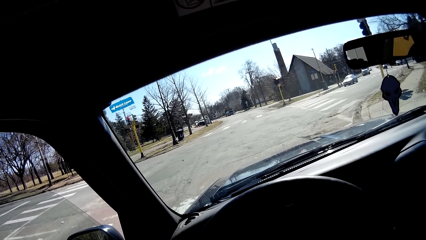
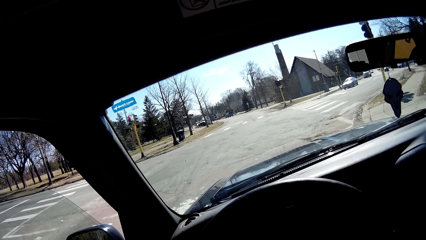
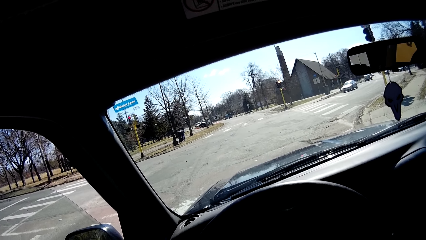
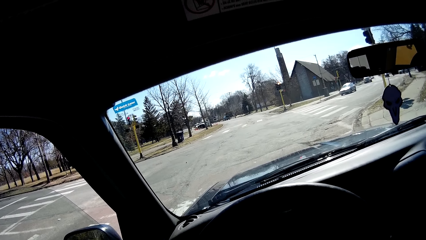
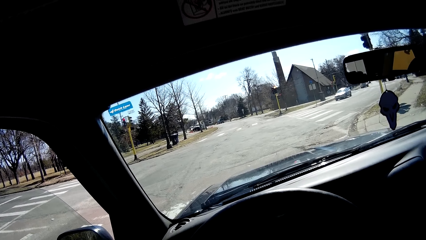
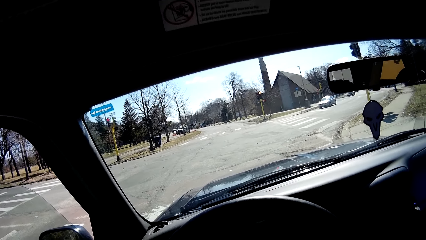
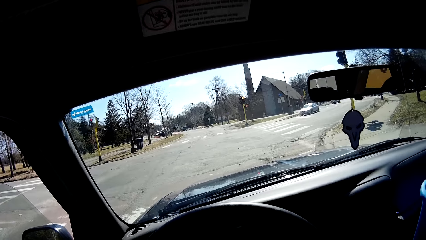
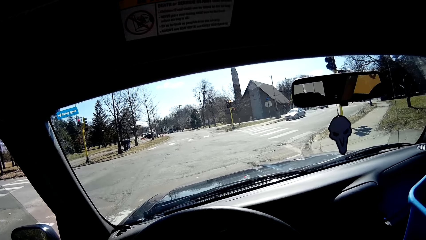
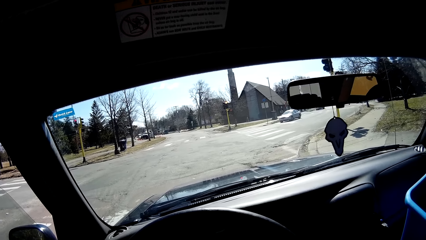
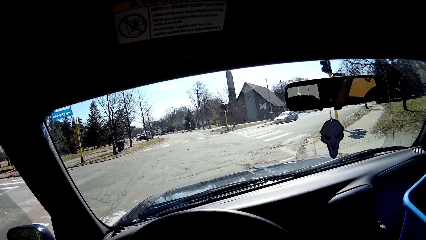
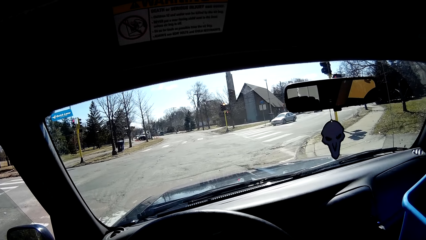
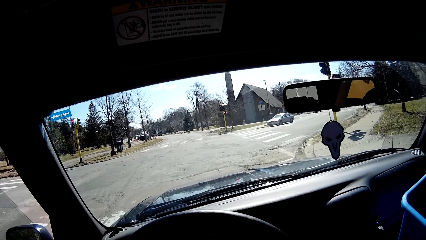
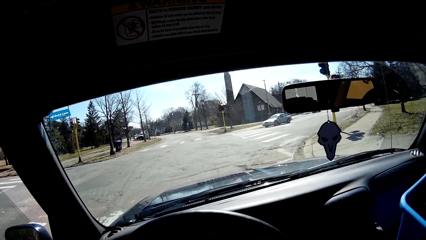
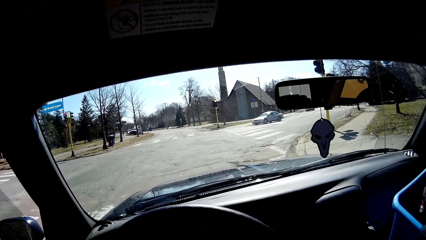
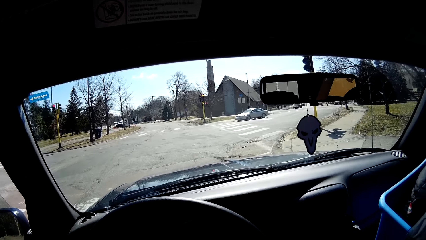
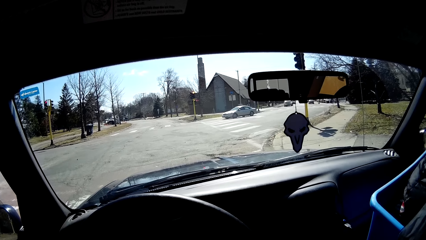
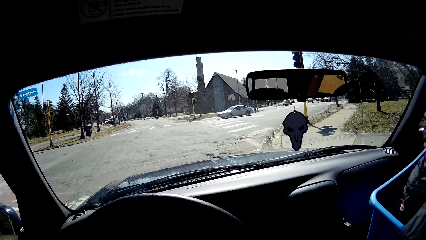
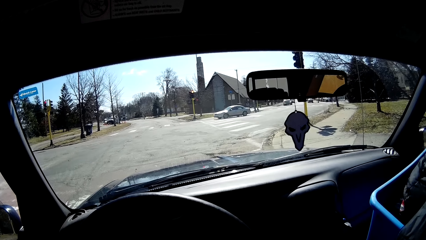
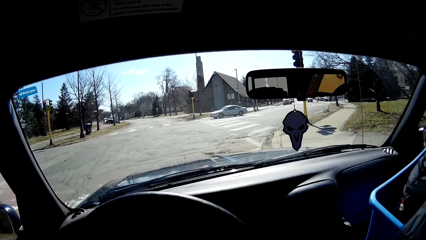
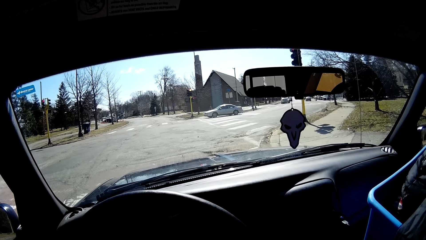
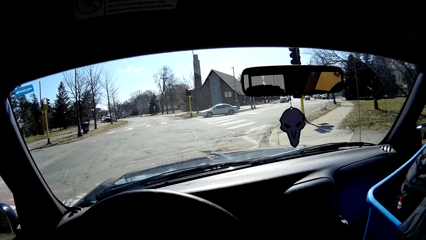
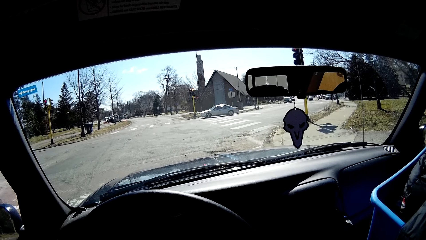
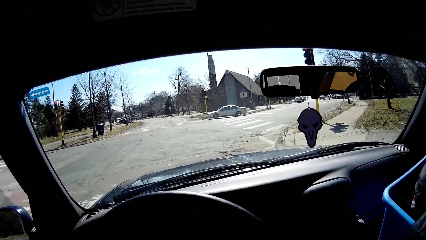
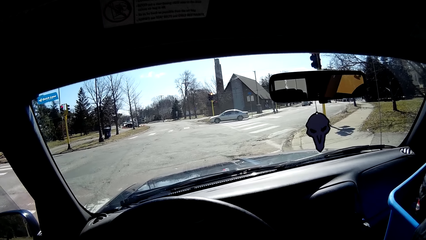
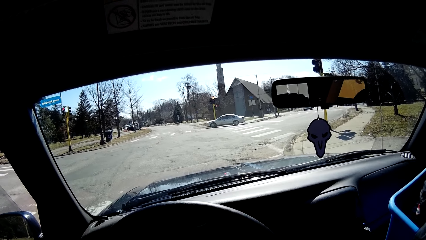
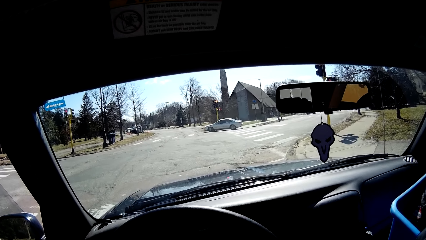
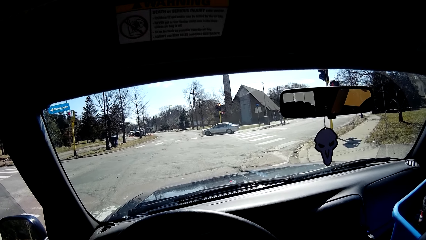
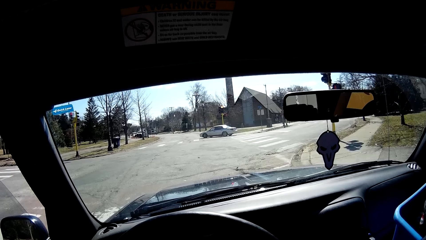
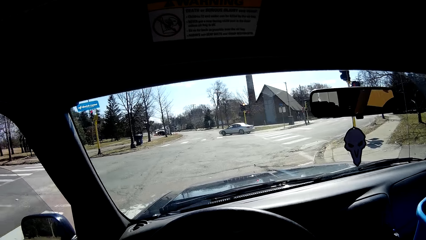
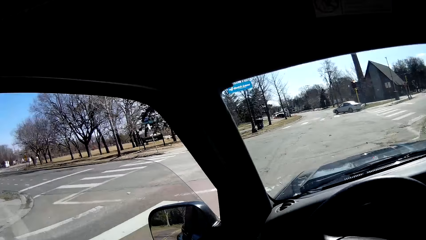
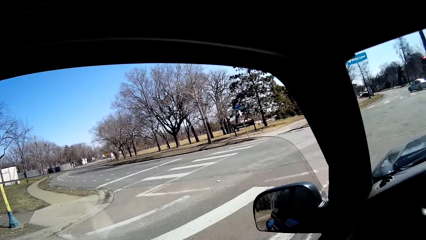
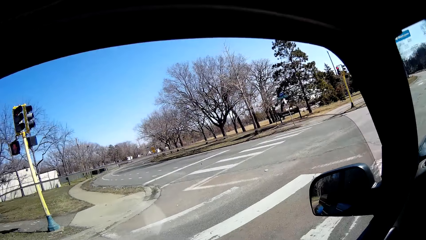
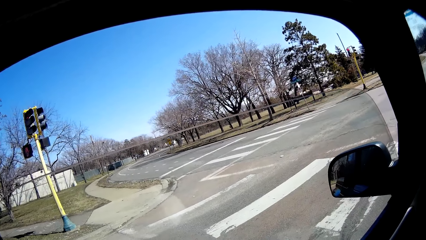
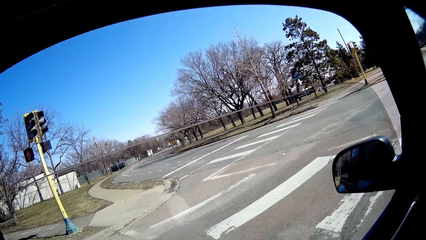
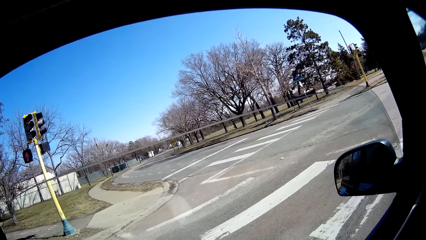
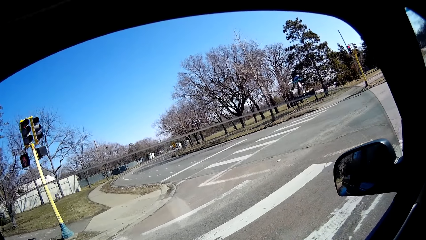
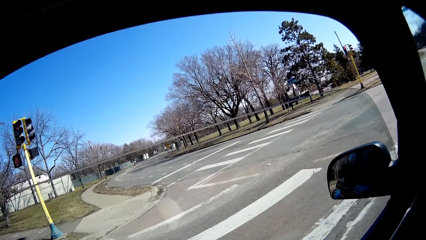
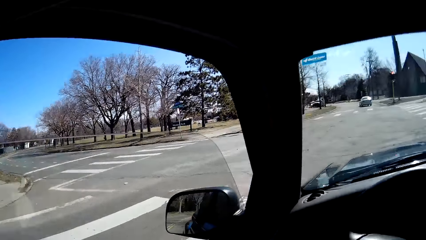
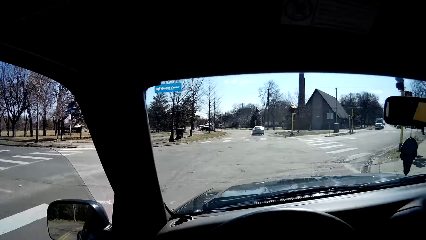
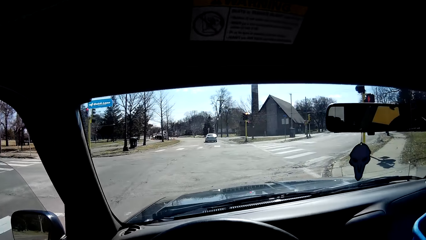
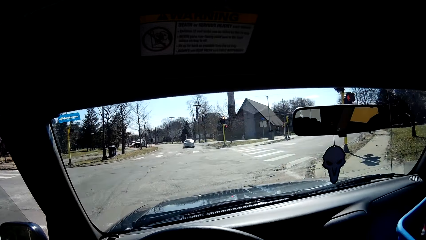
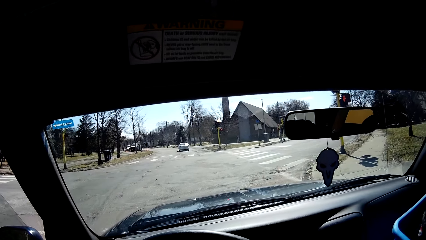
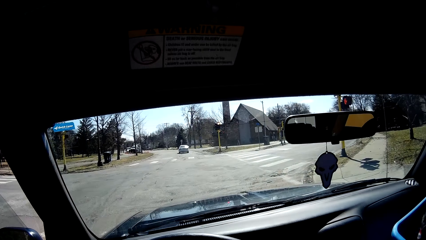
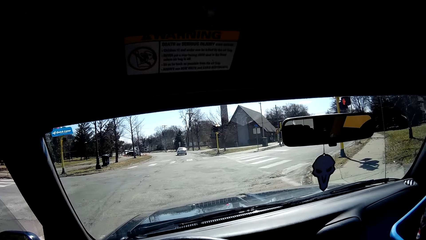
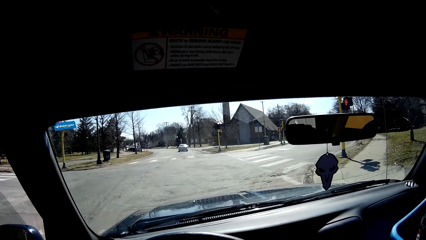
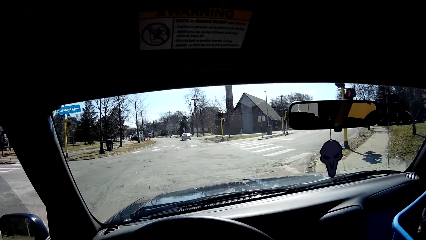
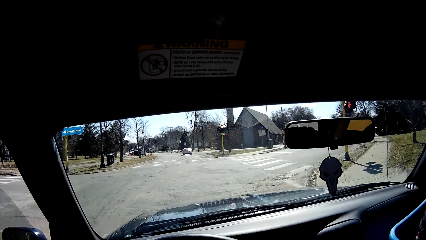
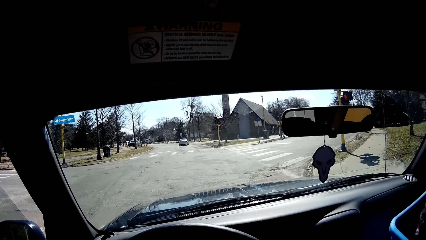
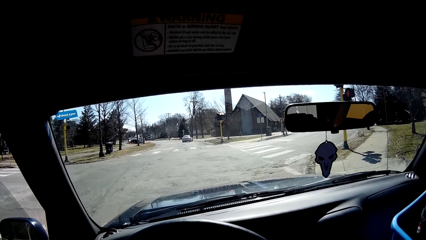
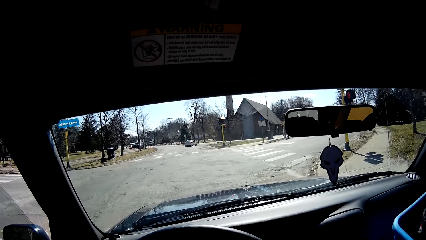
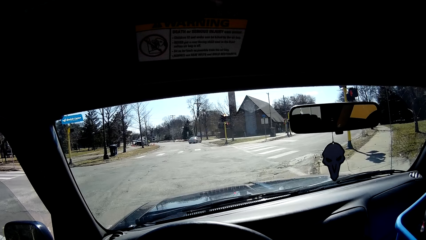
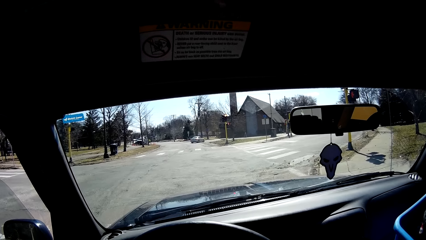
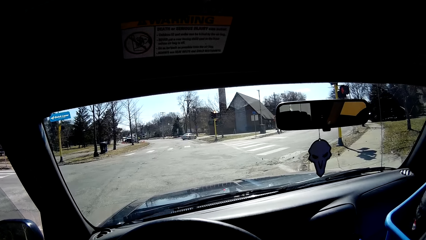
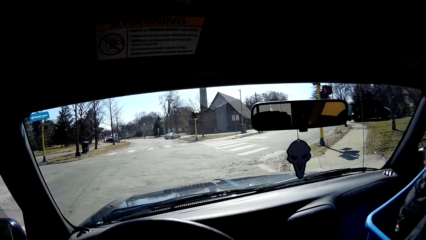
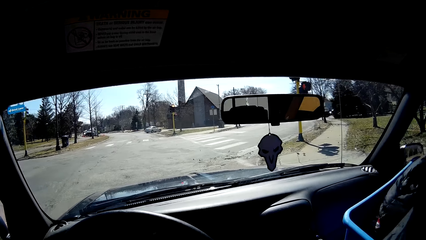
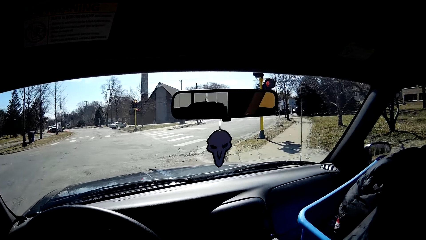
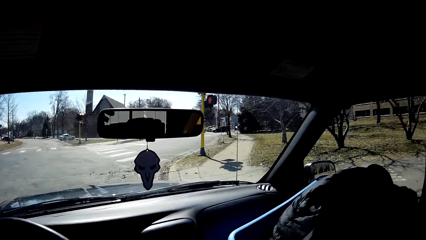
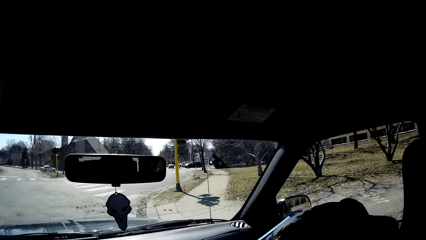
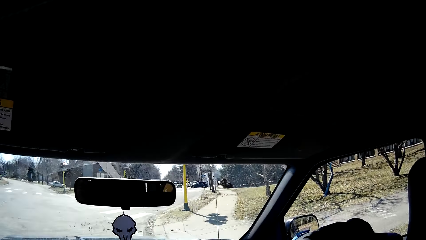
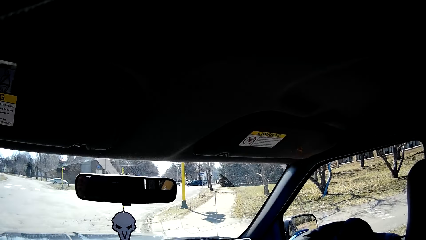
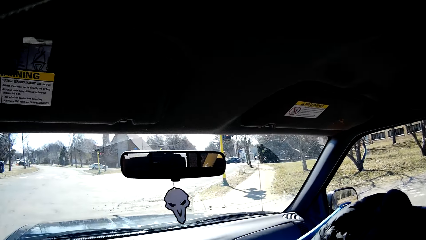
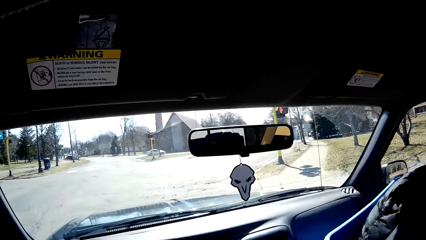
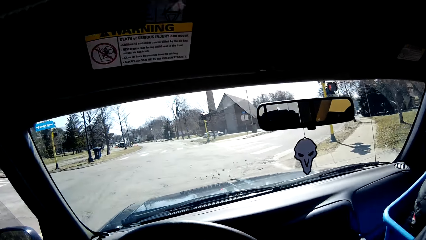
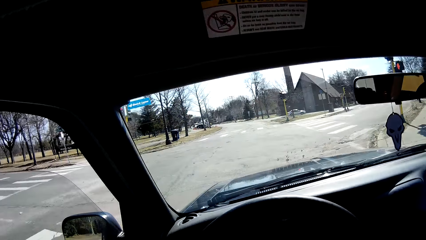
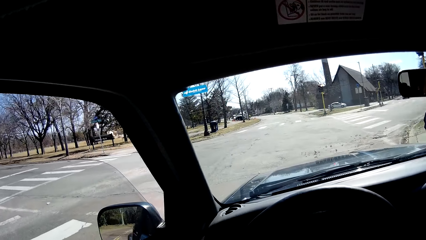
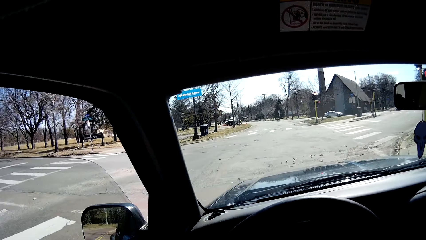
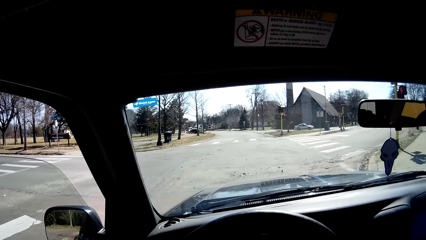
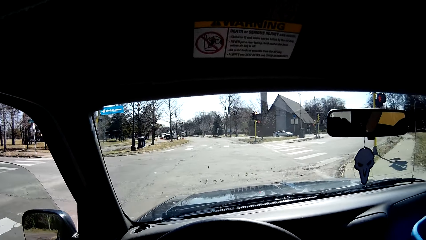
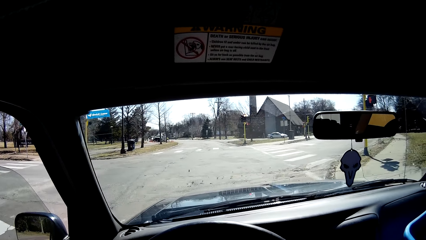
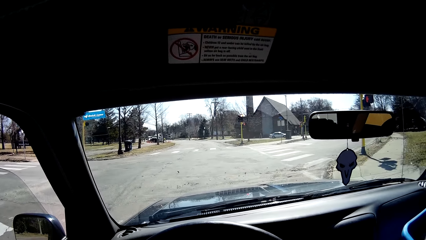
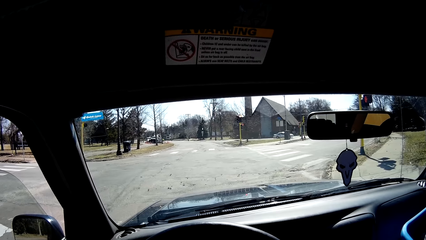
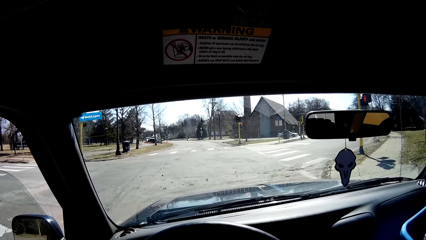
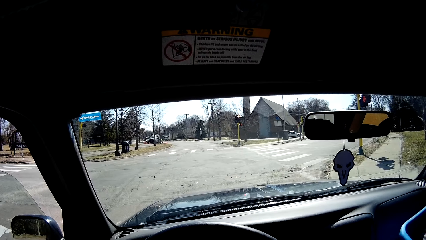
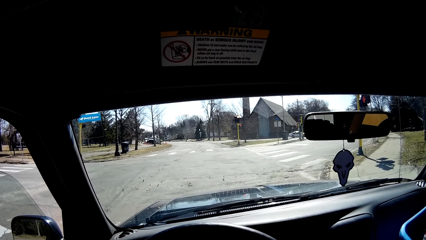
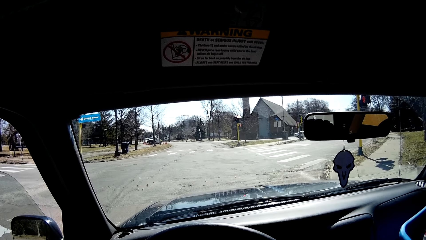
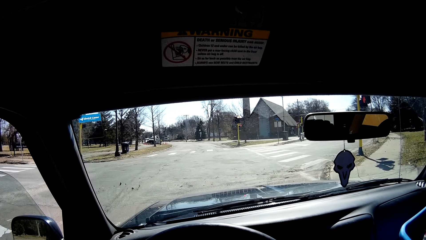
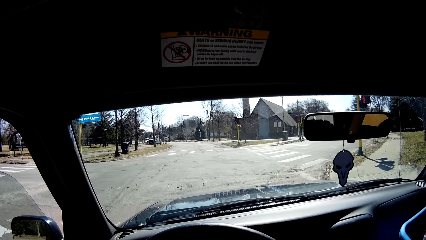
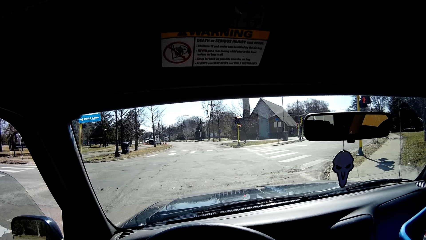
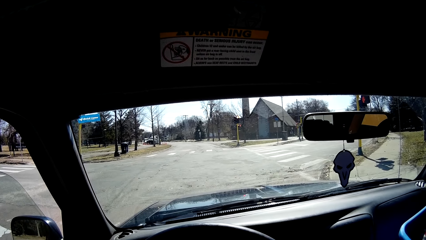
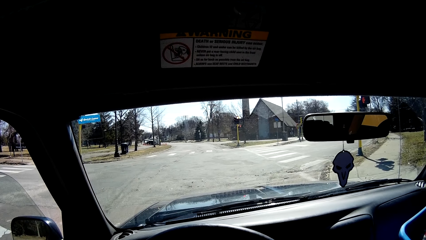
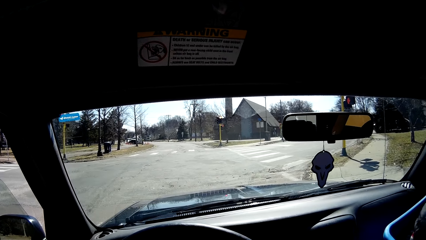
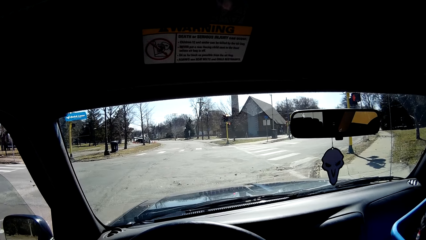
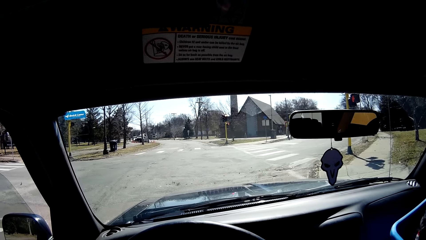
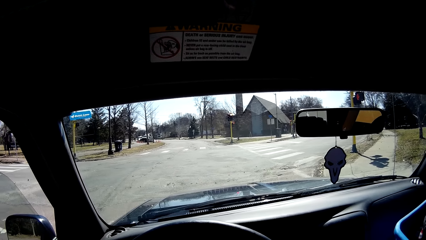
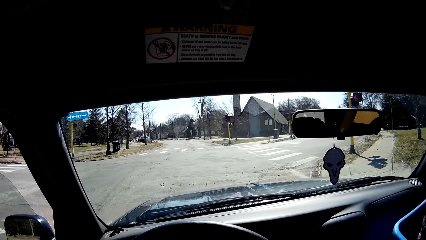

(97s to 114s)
The camera wearer waits for the traffic light.
